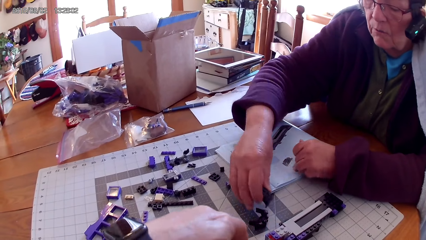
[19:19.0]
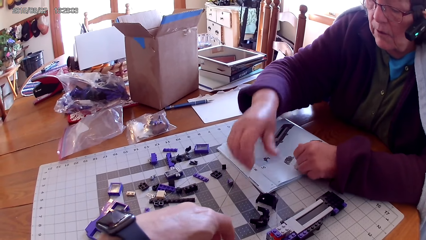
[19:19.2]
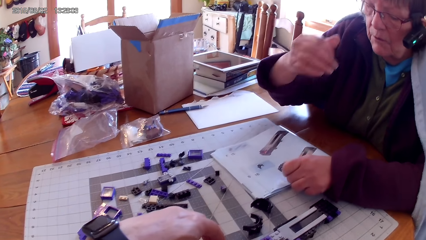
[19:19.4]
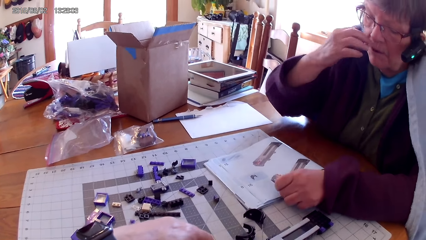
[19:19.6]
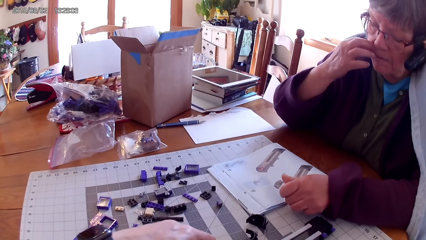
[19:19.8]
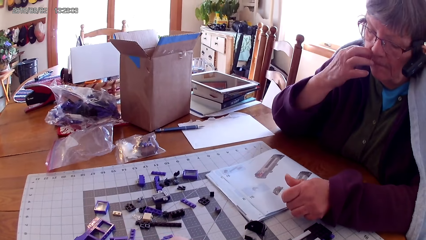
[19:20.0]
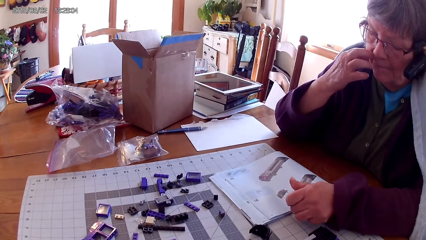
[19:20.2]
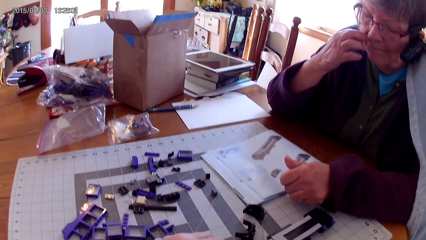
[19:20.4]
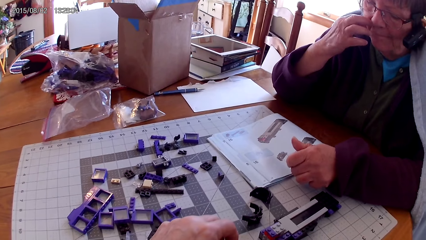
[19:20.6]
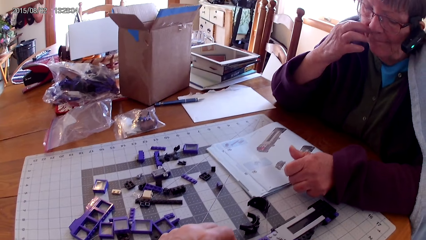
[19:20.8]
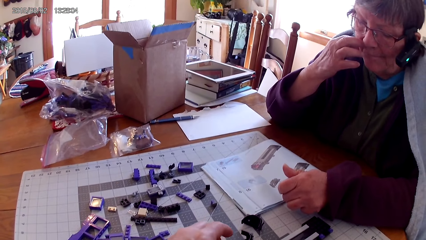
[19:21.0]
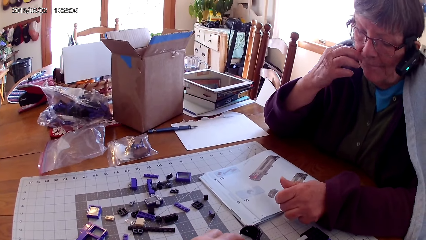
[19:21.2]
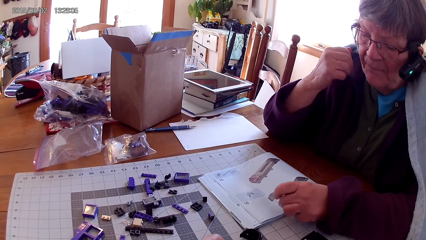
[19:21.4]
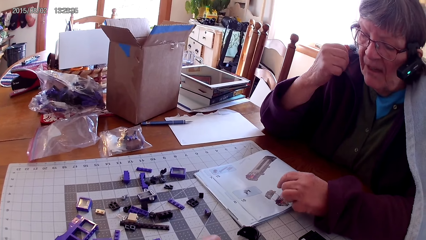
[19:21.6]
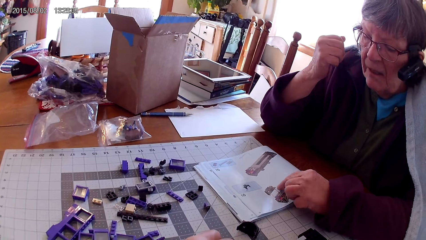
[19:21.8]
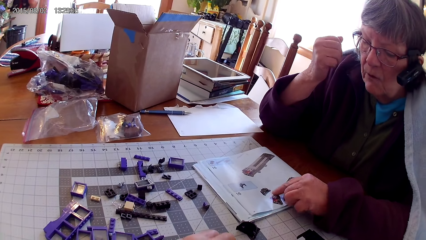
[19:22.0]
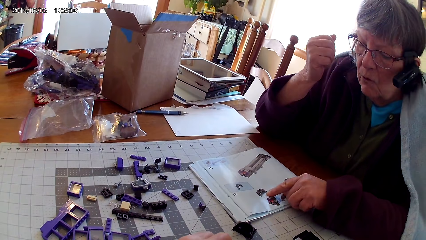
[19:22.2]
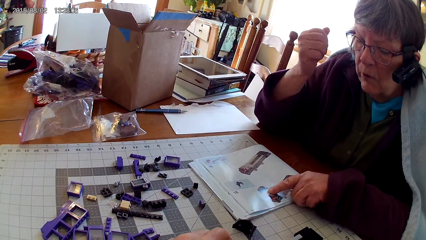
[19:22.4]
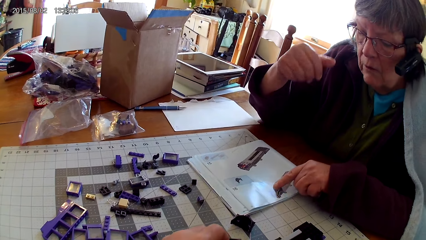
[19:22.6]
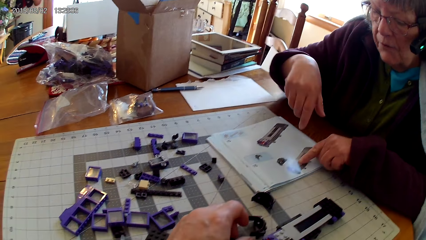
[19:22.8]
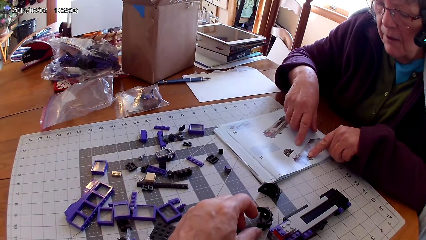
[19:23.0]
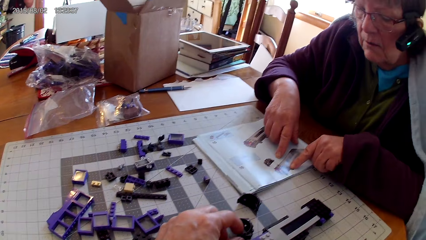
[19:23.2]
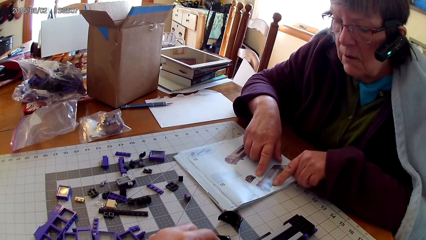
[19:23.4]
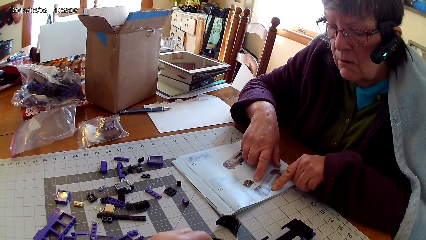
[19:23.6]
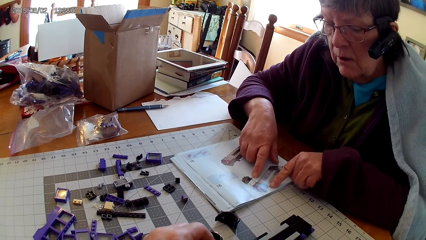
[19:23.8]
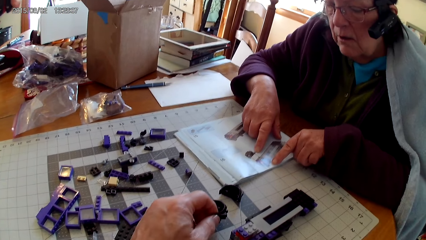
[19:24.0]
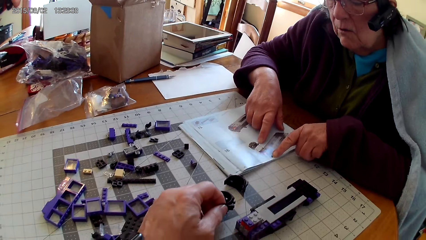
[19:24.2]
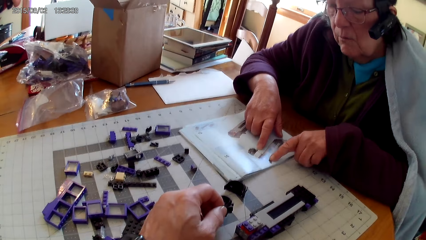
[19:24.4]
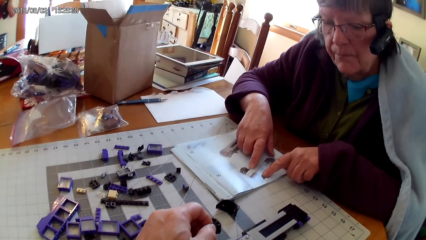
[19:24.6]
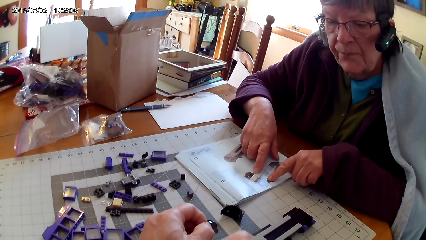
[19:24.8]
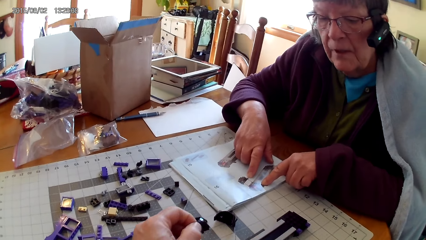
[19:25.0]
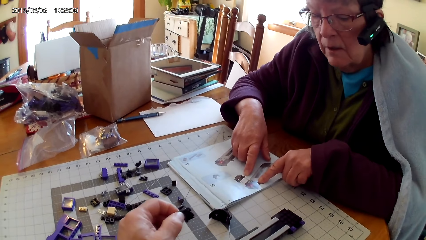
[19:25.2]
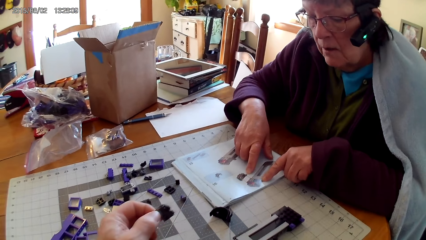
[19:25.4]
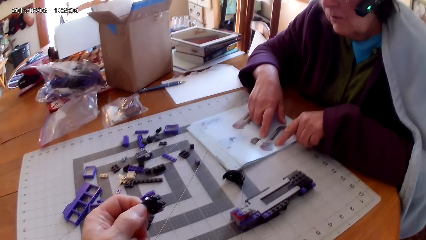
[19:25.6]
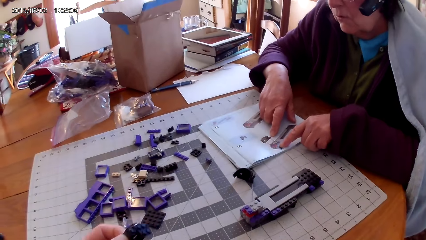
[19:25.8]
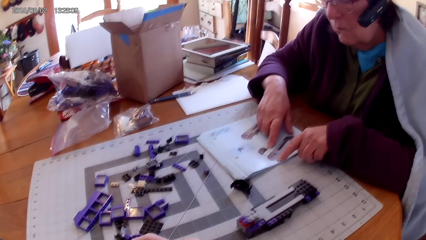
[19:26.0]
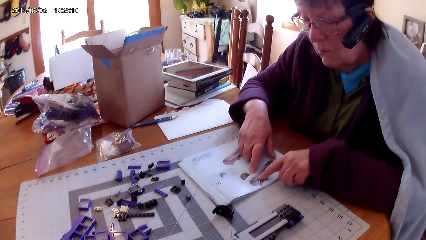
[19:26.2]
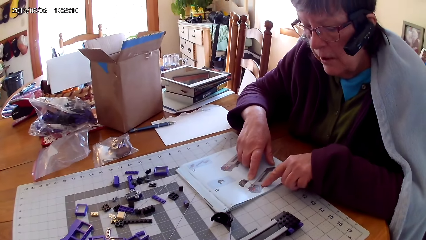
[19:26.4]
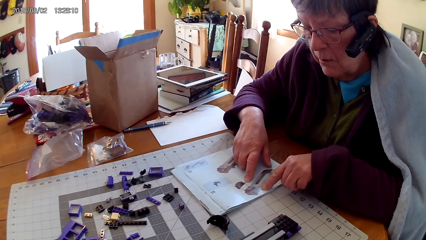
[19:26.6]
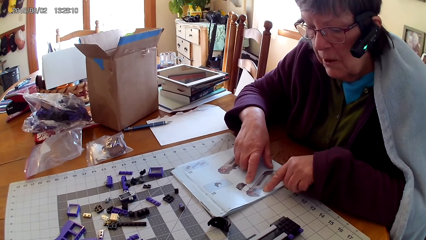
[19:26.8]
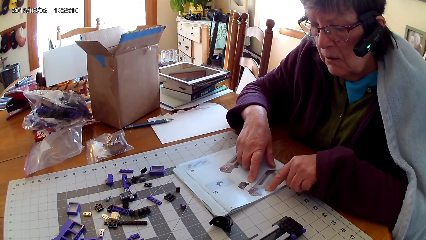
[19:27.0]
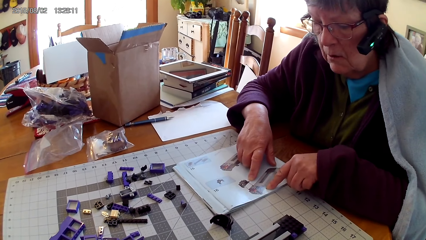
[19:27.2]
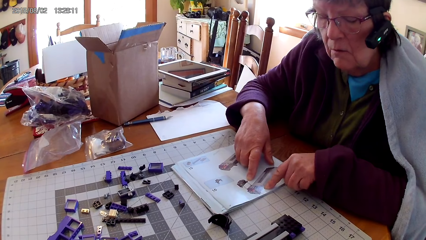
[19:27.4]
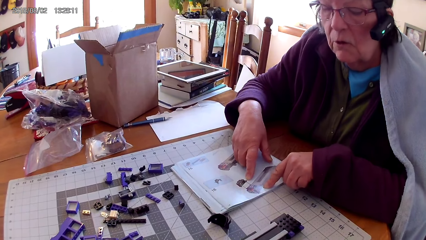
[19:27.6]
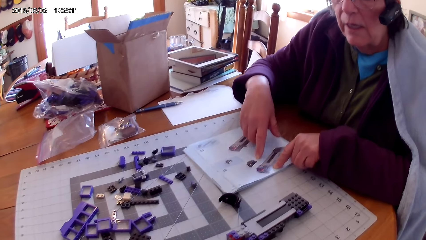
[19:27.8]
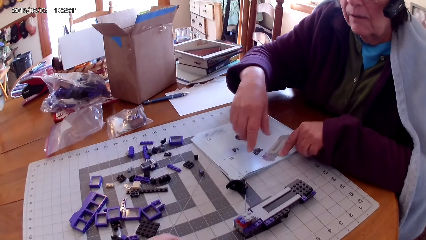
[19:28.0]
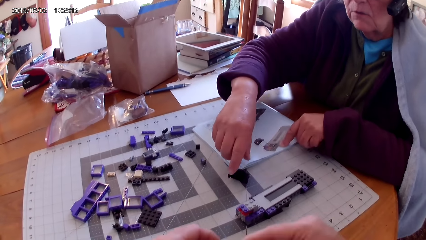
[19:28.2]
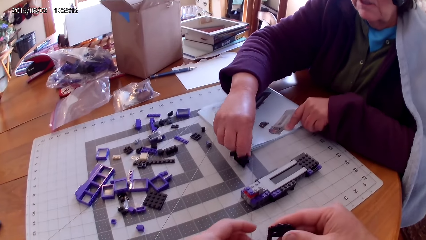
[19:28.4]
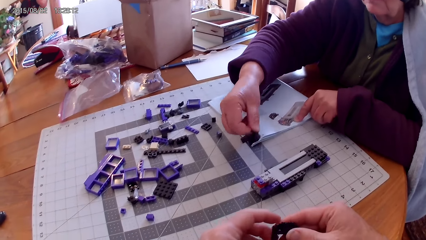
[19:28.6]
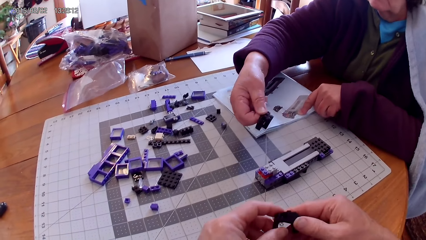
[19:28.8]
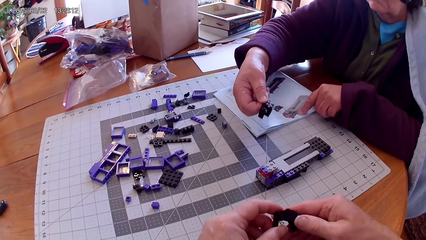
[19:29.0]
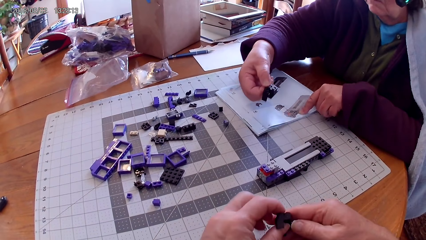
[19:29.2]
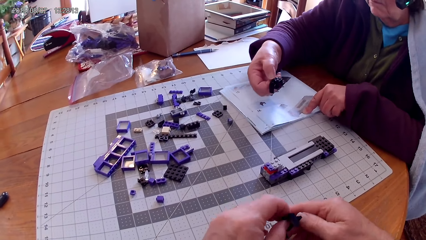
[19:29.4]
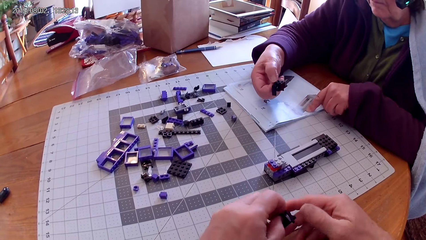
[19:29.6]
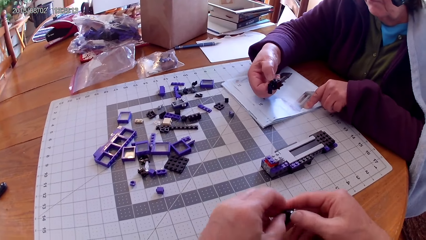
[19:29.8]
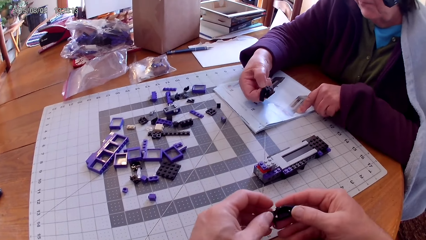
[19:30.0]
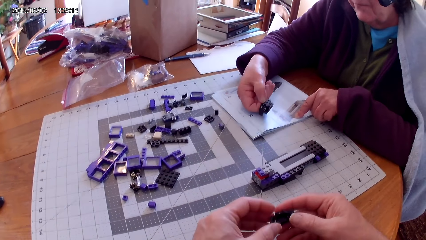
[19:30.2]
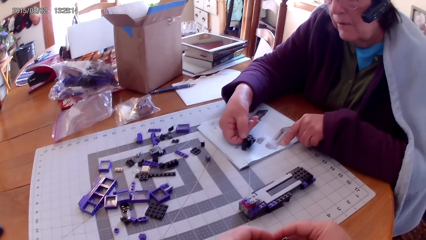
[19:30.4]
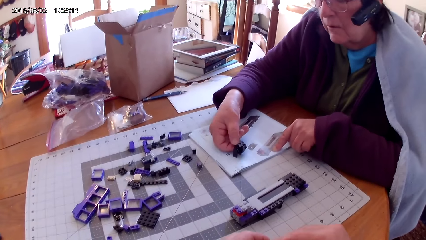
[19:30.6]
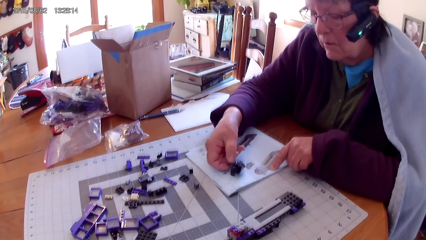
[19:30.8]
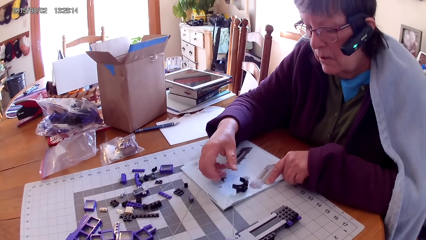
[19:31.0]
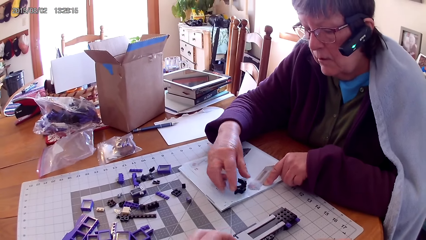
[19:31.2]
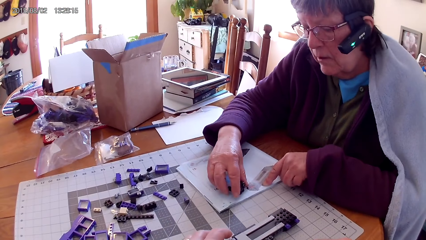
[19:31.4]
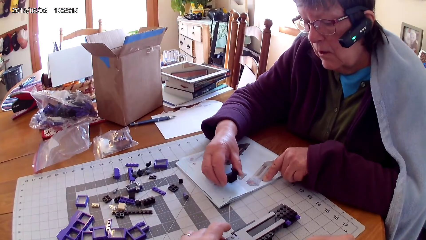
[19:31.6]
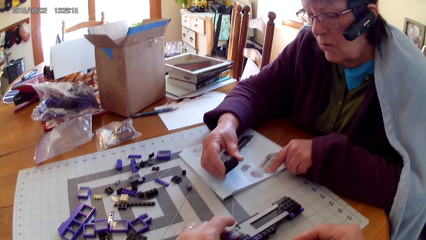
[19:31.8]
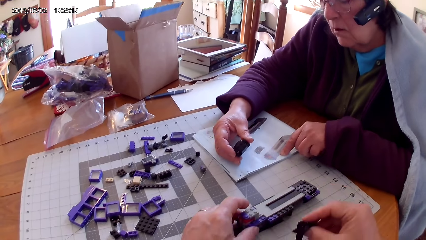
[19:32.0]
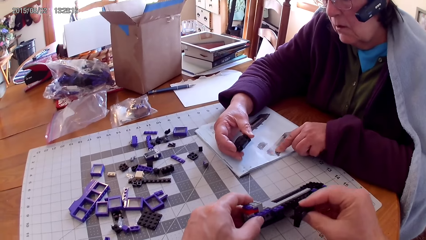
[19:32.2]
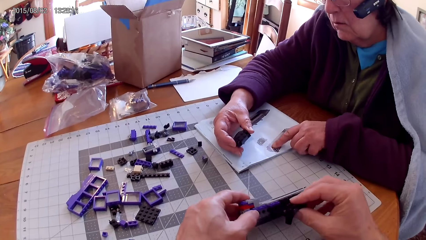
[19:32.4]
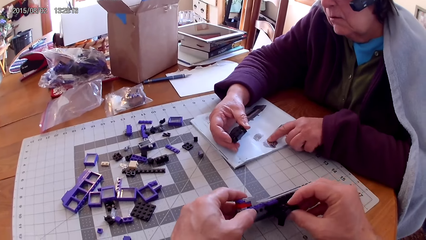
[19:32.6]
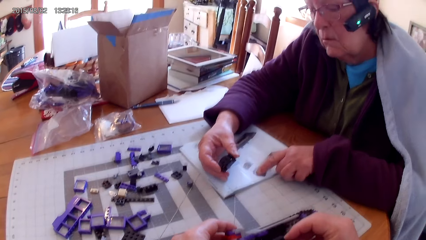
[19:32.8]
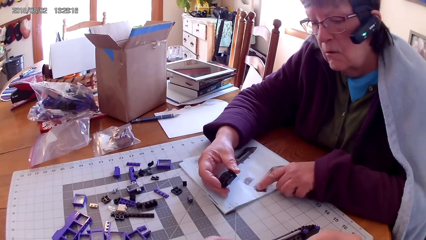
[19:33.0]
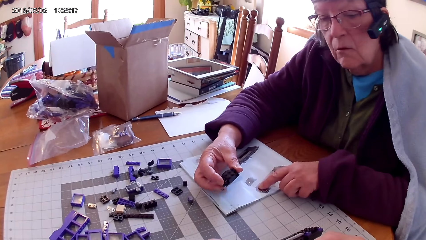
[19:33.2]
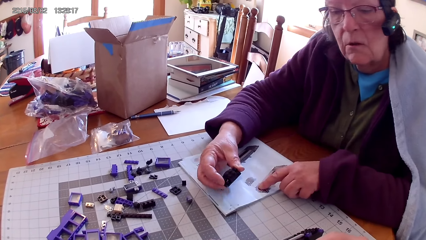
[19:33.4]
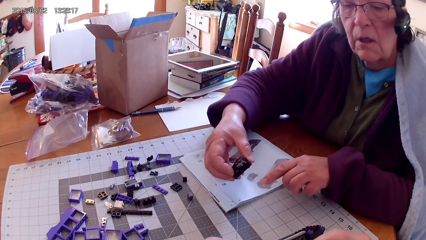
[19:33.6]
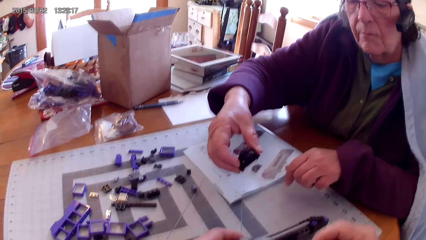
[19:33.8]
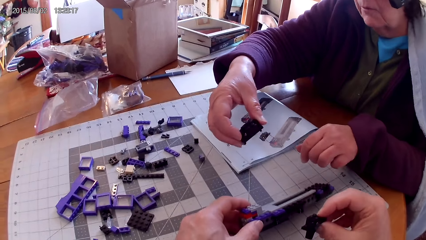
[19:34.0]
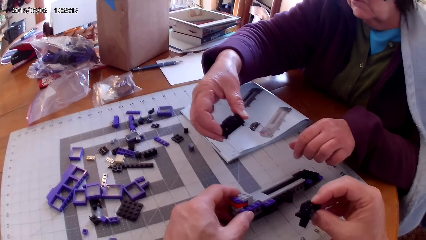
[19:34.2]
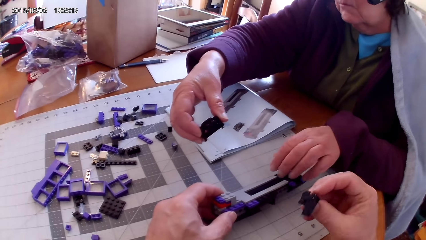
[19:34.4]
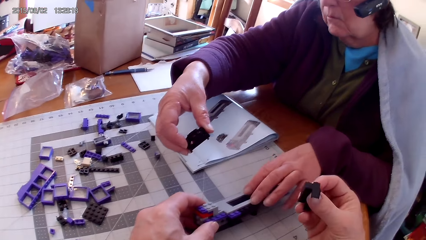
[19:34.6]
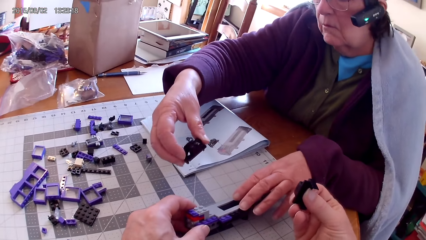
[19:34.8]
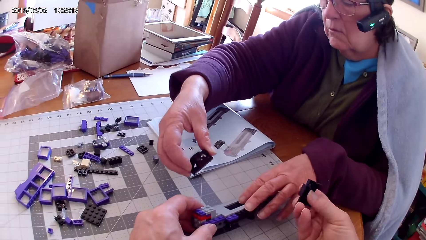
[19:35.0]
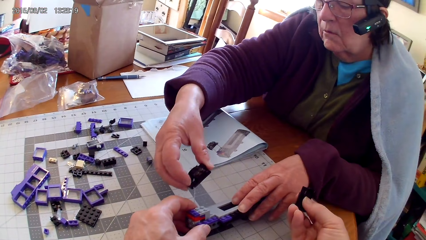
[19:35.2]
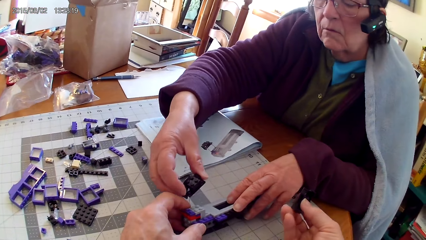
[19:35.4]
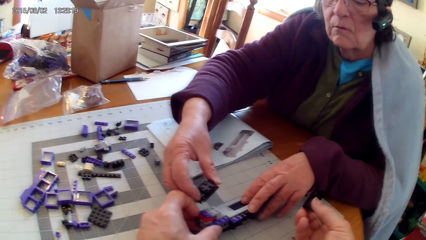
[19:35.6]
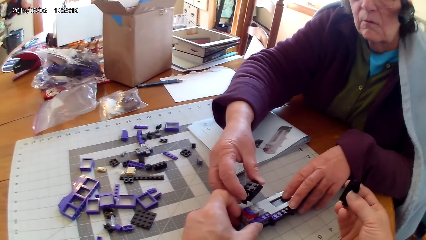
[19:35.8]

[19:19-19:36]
A woman puts the spare part on the table. She touches face. The camera wearer looks around. The woman points a picture in the manual book. She points the picture with both hands. She holds the book with her hands. The camera wearer touches the spare part on the table. He picks up a plastic. He looks on the spare part. The woman takes the spare part. The camera wearer fixes a plastic with his hands. He loosens the spare part. The woman puts the spare part on the manual book. She looks on the spare part. The camera wearer takes something. He fixes the spare part in something. The woman raises the spare part to the camera wearer.
